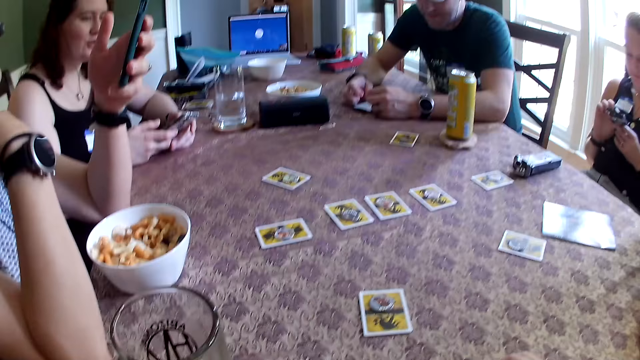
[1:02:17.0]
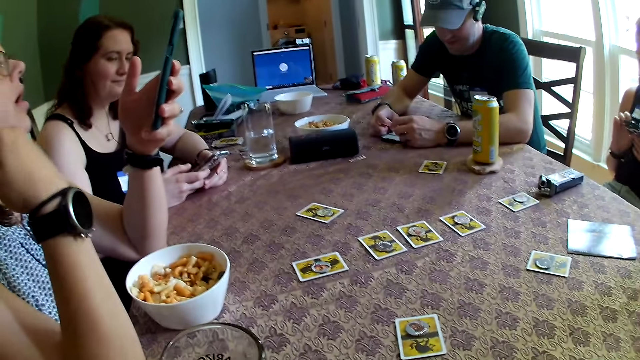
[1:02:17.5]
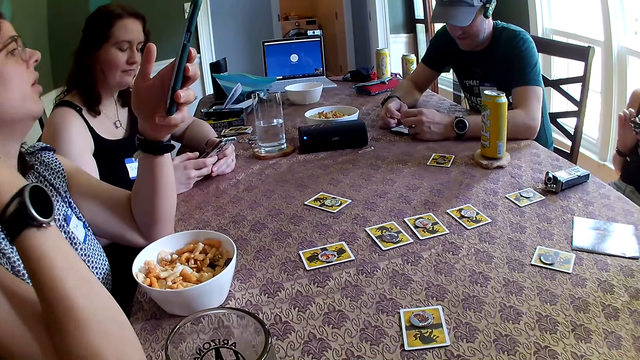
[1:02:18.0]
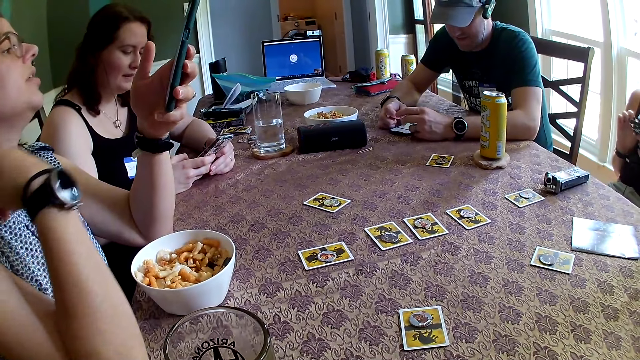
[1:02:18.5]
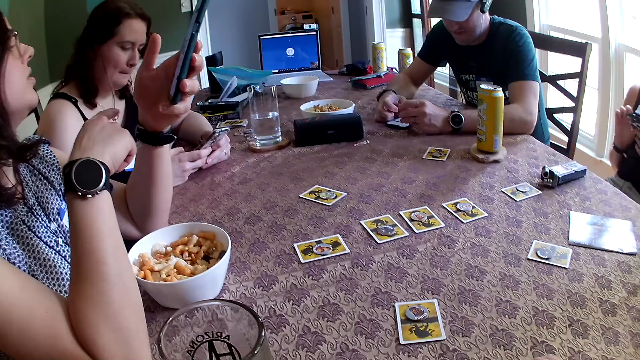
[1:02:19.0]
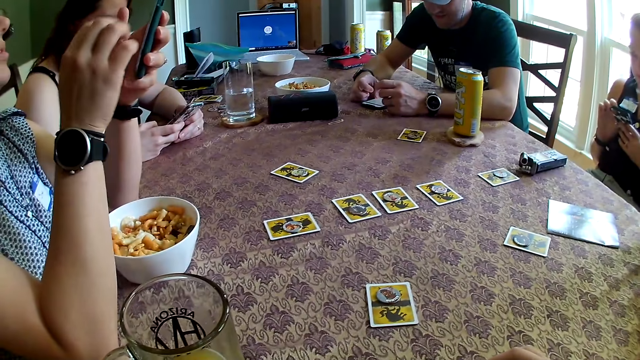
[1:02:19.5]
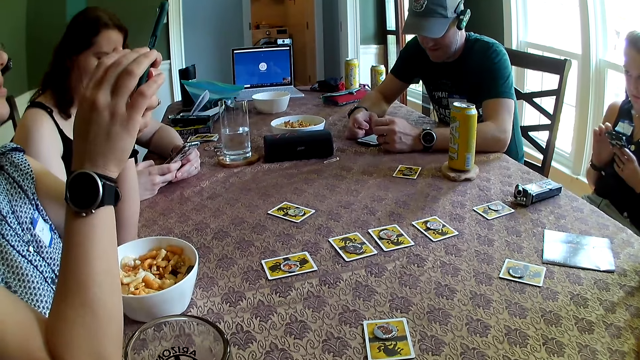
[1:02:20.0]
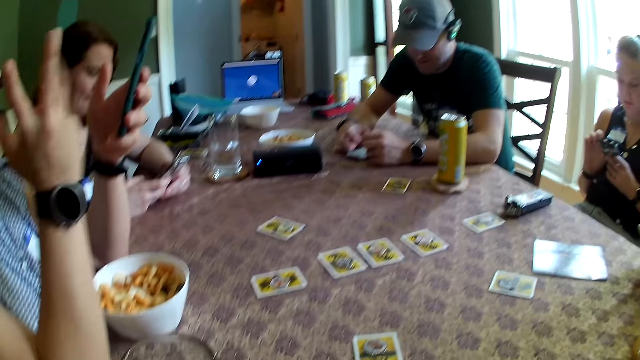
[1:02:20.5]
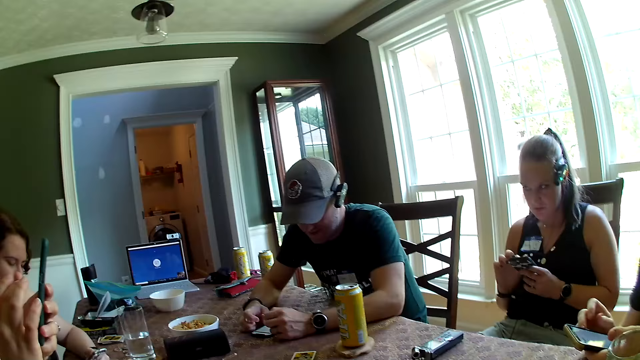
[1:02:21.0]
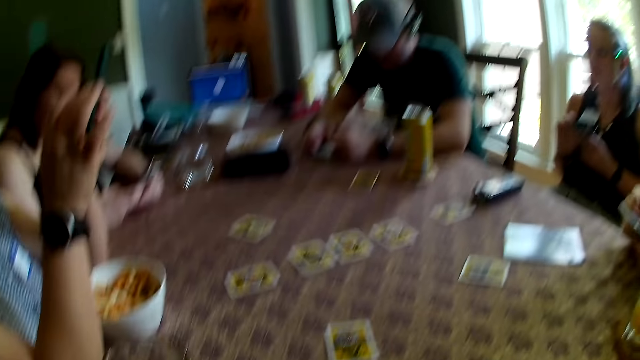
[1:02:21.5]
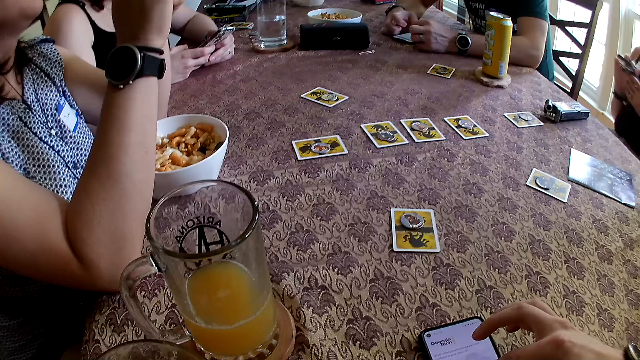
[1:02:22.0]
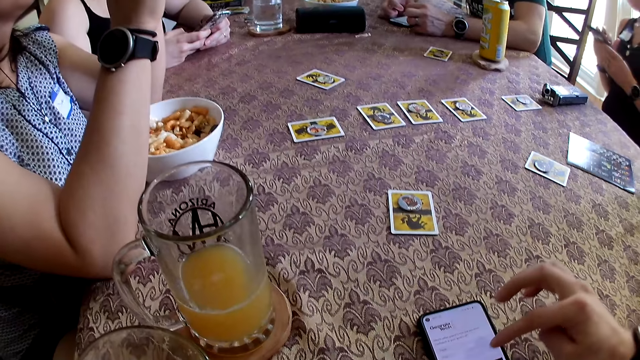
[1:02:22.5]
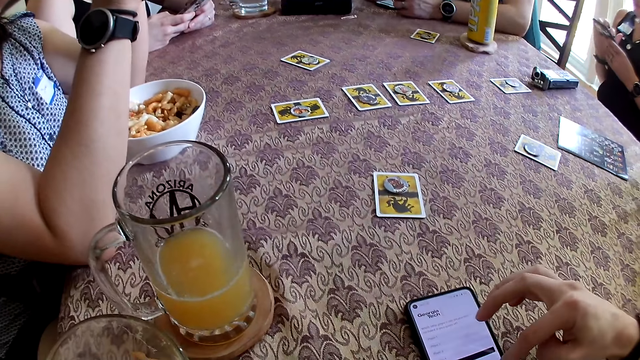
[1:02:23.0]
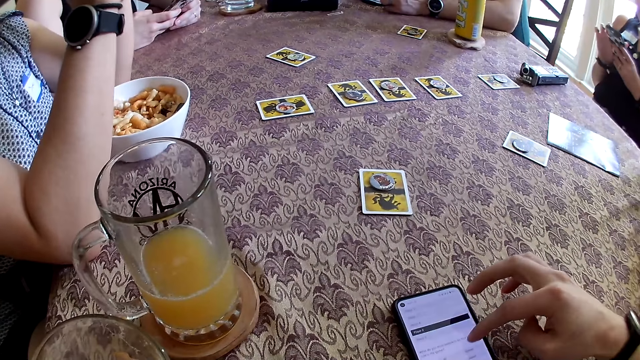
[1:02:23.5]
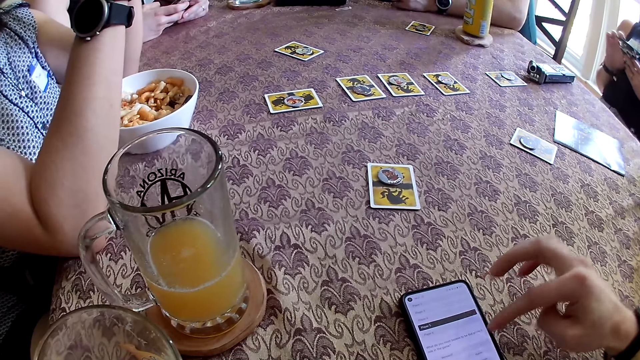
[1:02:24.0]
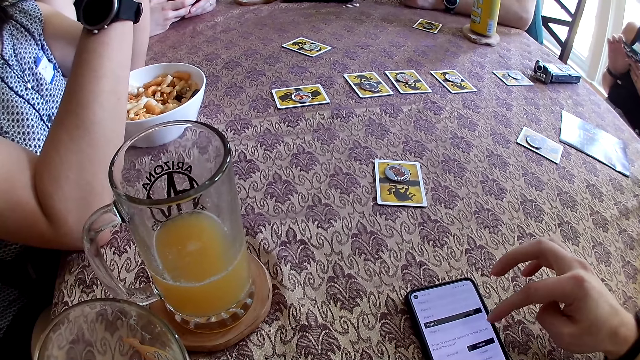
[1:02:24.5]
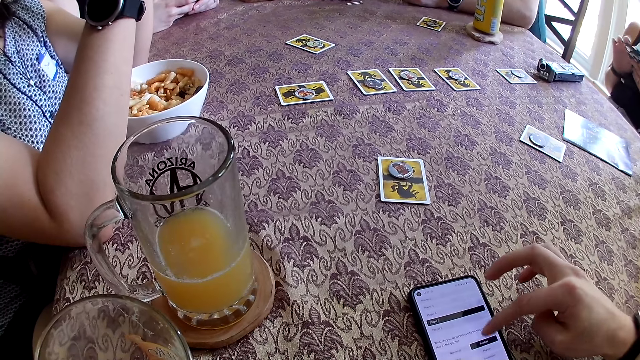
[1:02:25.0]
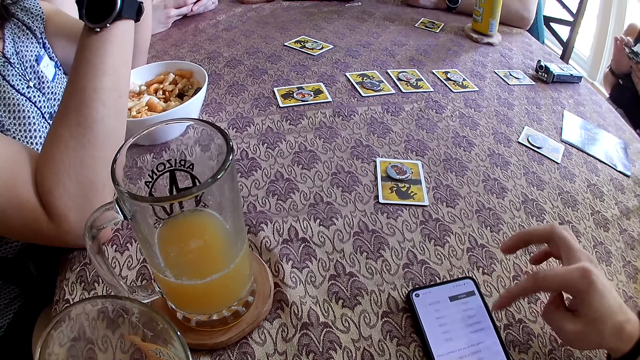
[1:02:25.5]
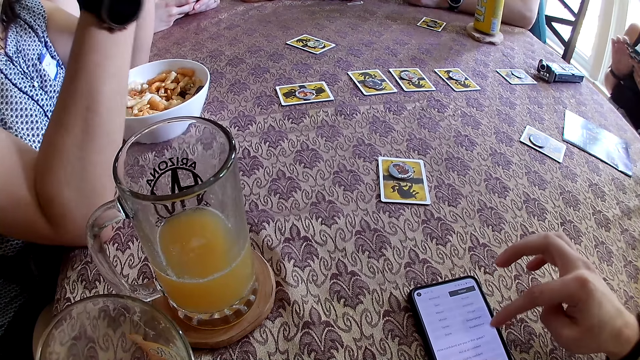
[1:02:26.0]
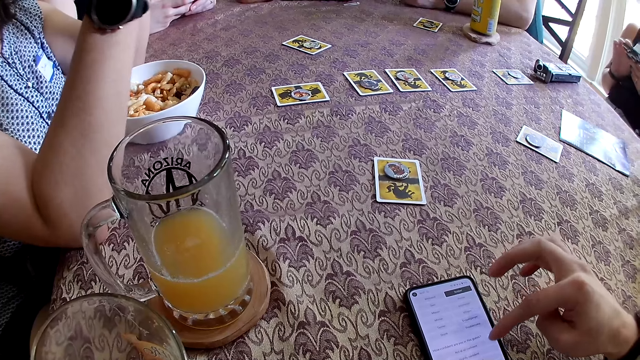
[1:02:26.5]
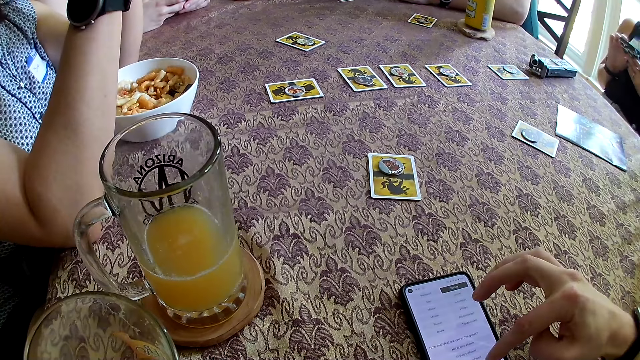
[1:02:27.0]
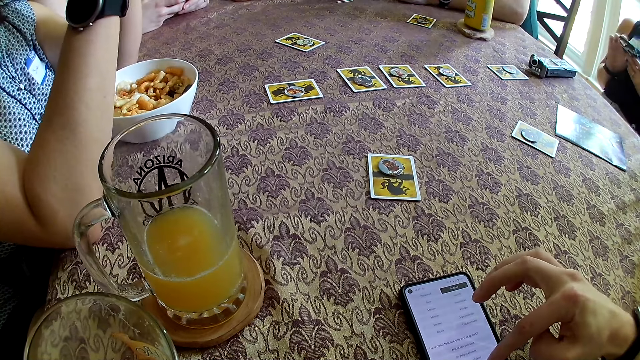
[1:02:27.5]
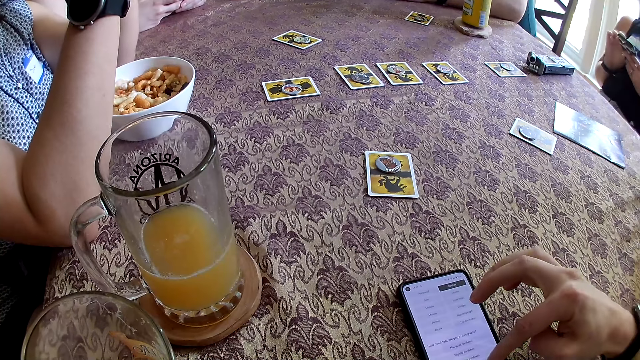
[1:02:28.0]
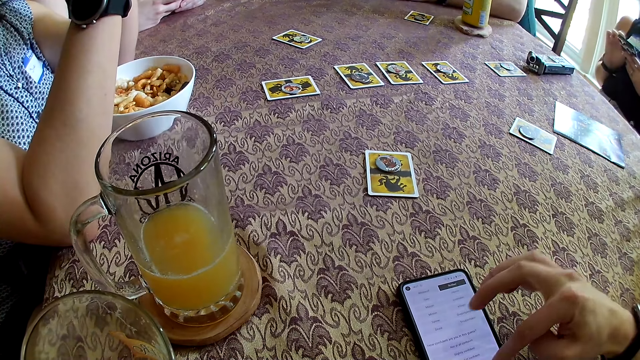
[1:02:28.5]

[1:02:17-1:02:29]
The woman brushes her hair with her right hand. The camera wearer looks around the house. They use a phone.

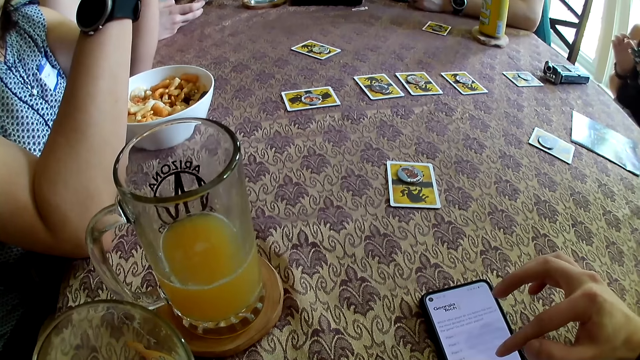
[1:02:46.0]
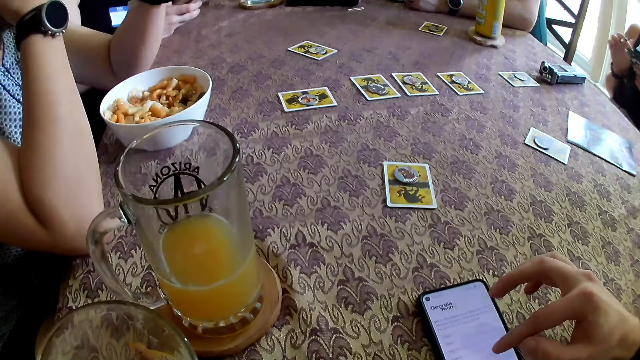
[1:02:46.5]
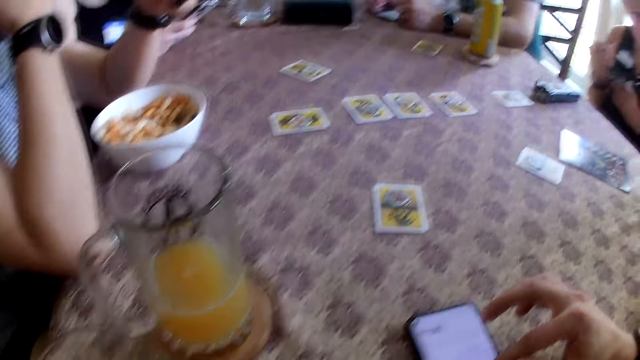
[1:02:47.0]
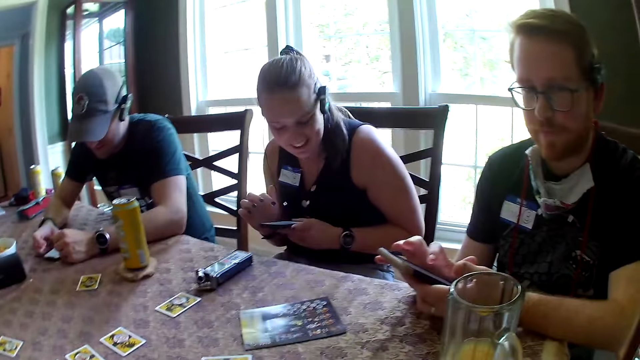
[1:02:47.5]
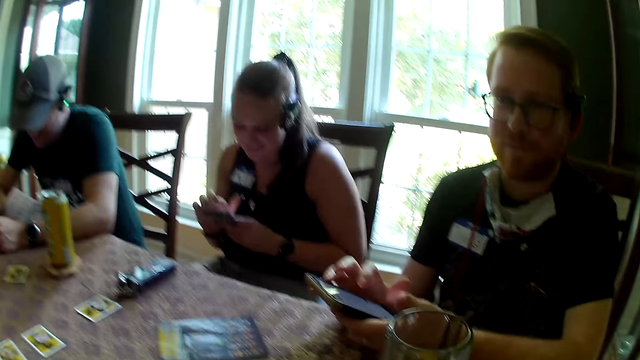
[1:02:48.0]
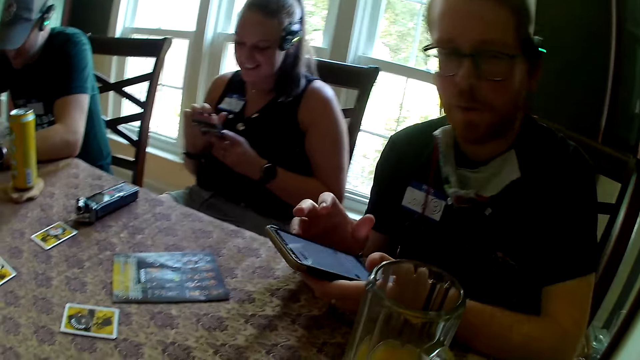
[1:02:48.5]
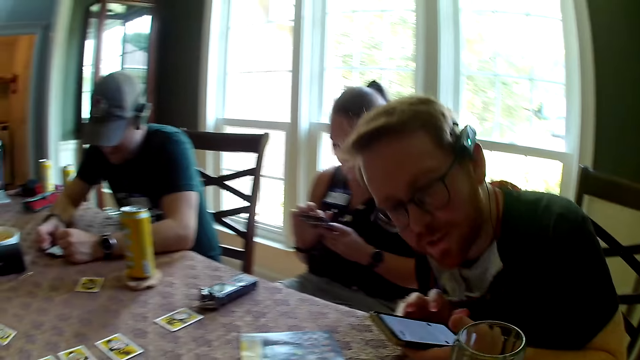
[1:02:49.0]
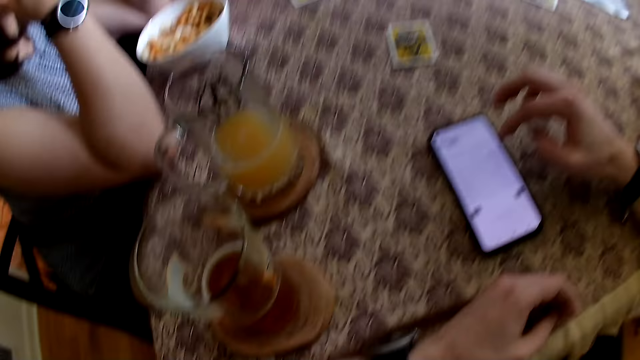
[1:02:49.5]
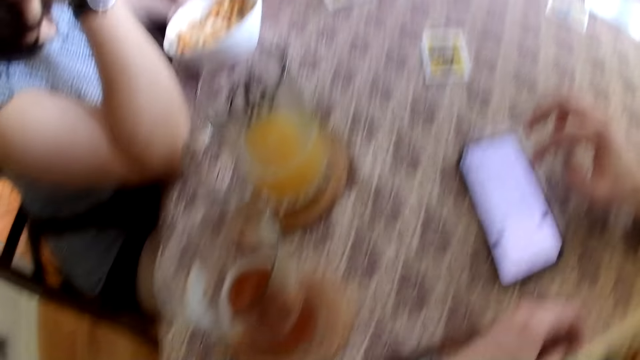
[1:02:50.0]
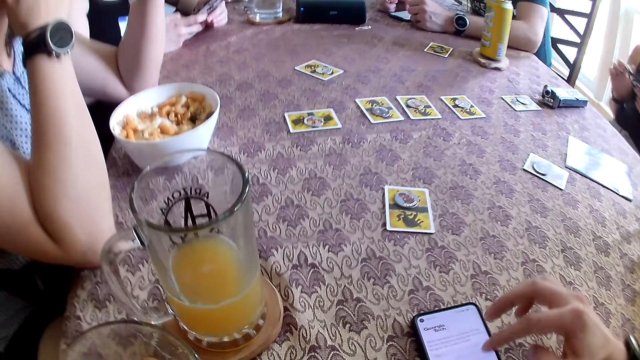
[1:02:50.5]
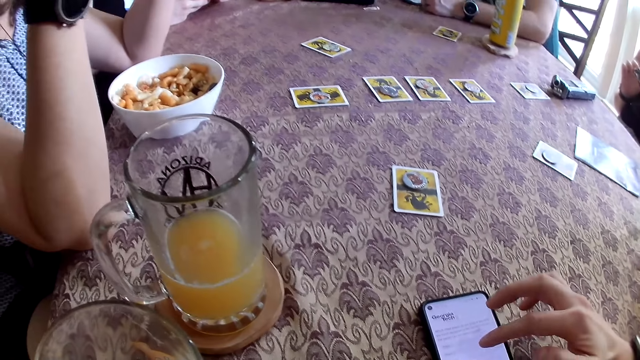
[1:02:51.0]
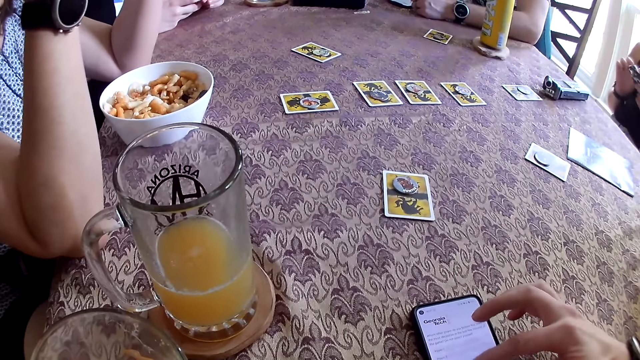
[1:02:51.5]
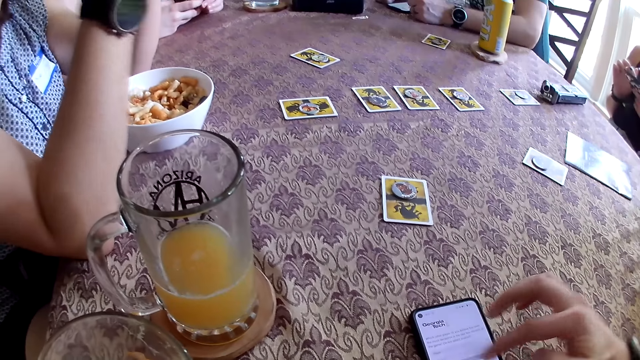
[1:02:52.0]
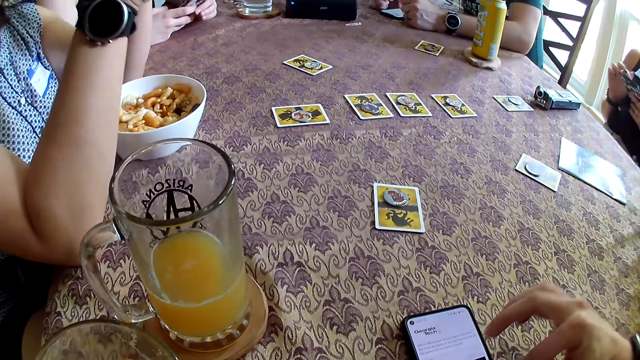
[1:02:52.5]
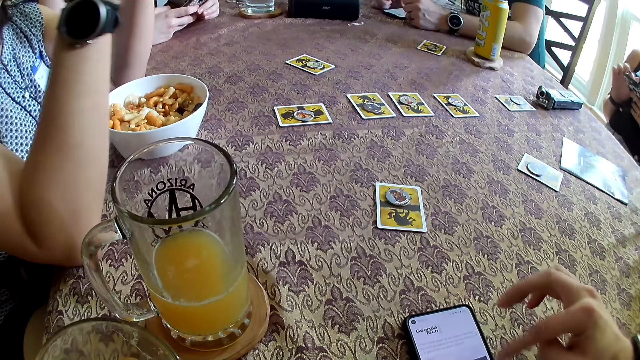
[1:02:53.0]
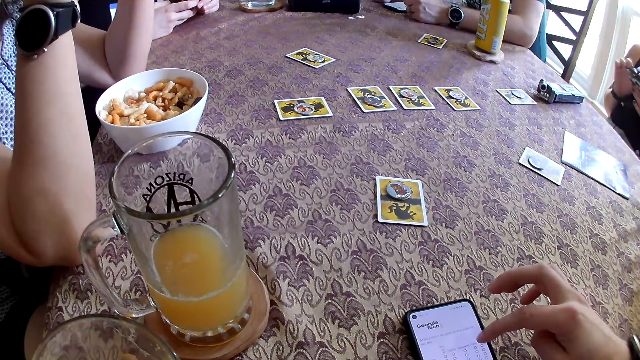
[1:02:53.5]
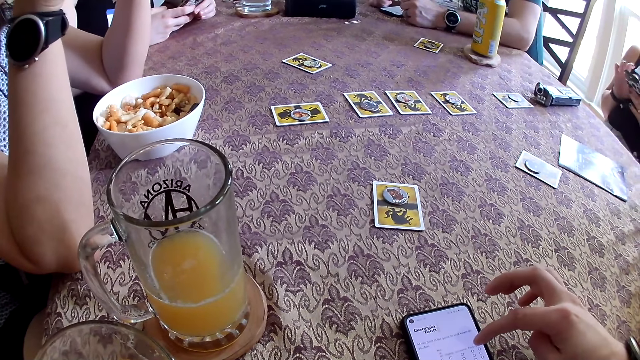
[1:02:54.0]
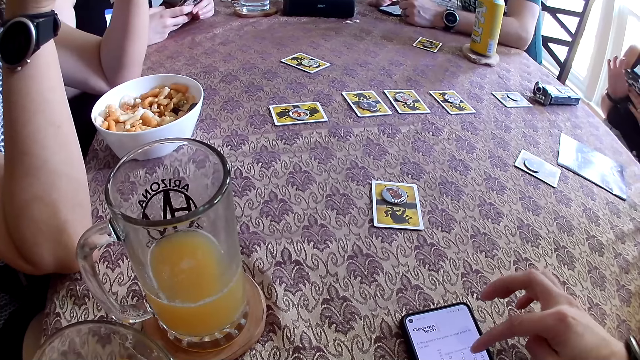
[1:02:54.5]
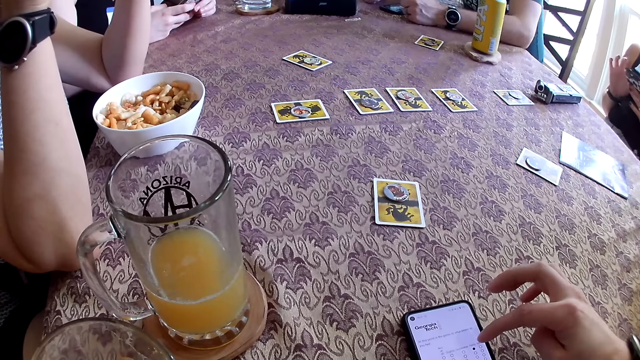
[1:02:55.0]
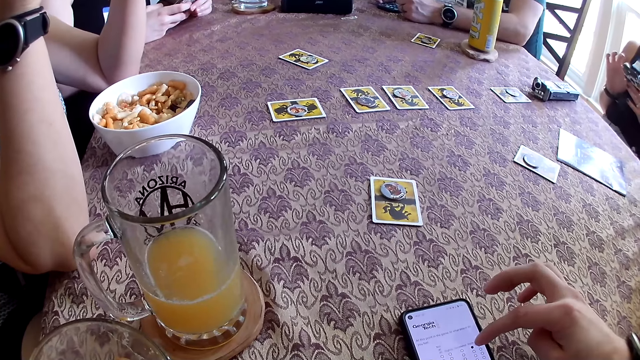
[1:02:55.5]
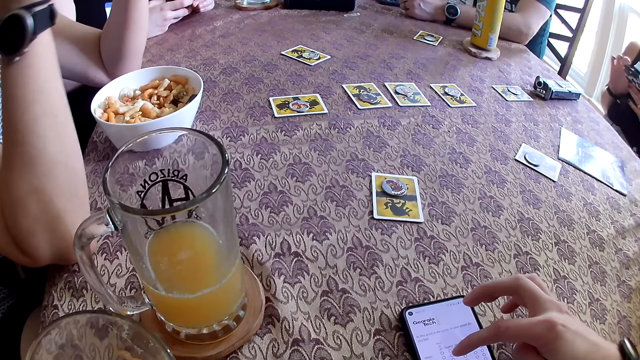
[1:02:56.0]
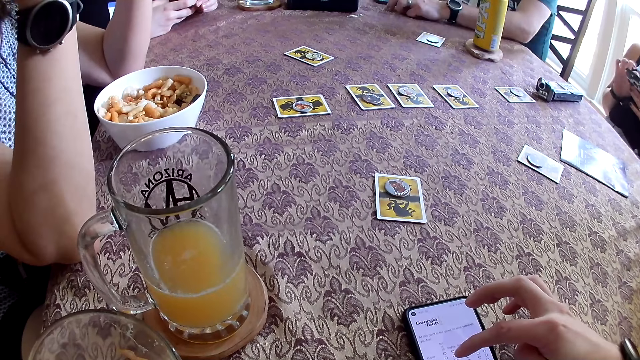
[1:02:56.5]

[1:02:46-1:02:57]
The camera wearer looks around the house. They use a phone.
